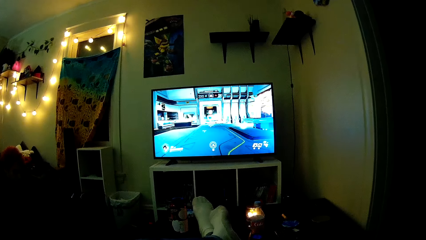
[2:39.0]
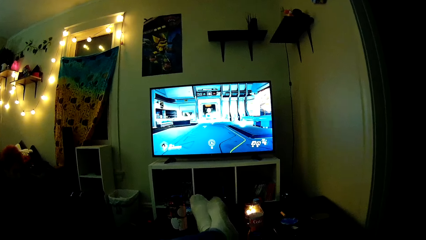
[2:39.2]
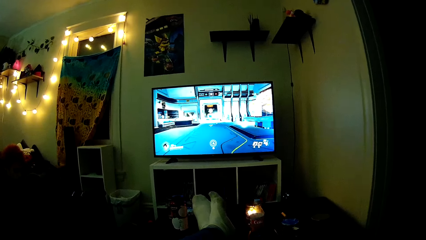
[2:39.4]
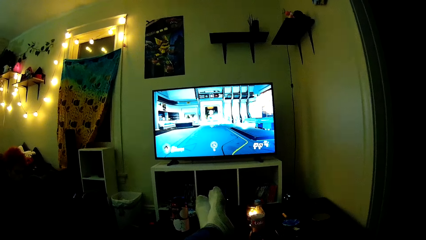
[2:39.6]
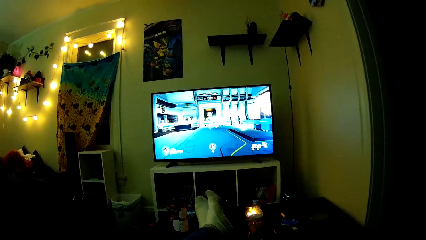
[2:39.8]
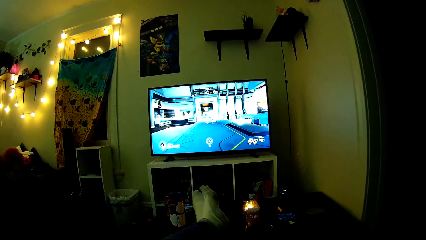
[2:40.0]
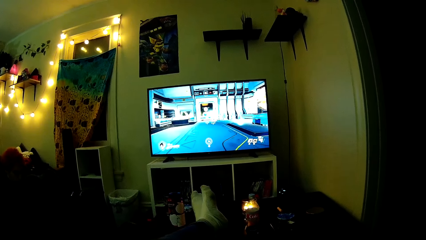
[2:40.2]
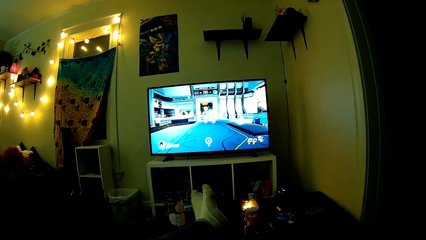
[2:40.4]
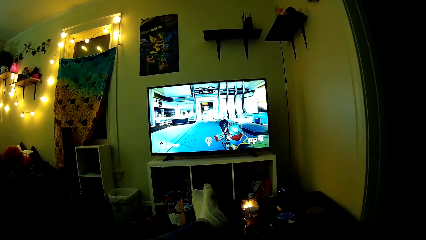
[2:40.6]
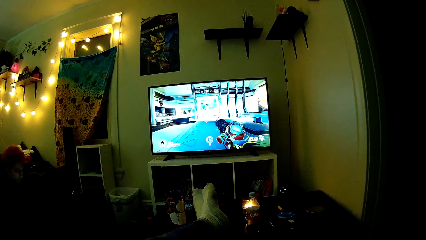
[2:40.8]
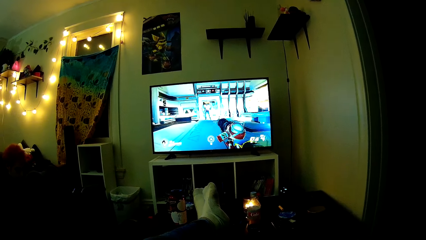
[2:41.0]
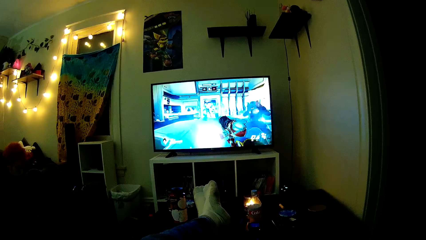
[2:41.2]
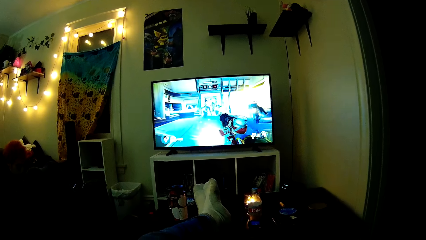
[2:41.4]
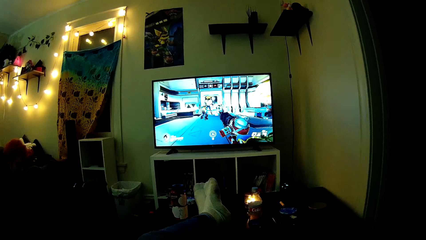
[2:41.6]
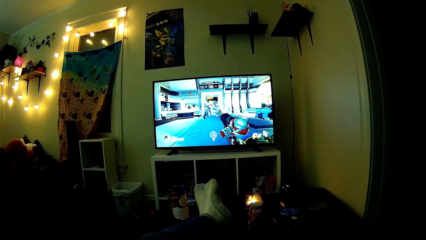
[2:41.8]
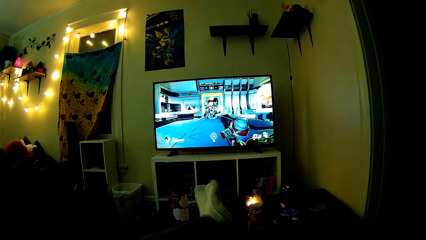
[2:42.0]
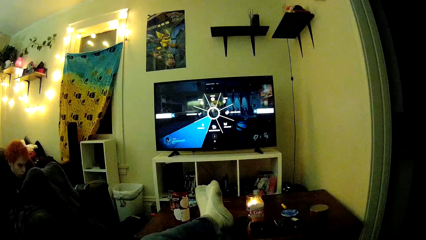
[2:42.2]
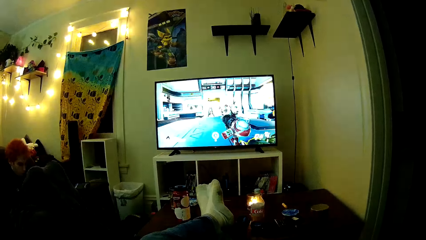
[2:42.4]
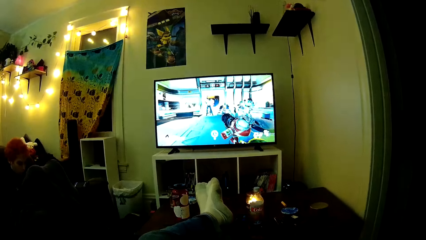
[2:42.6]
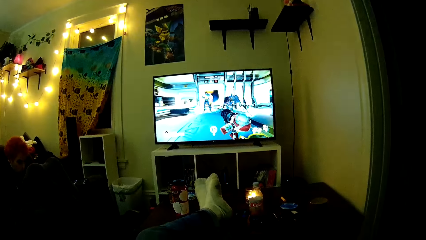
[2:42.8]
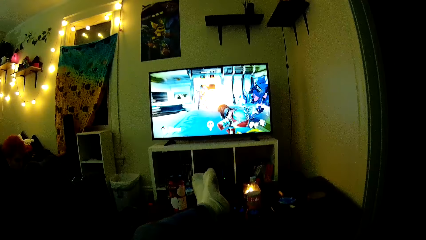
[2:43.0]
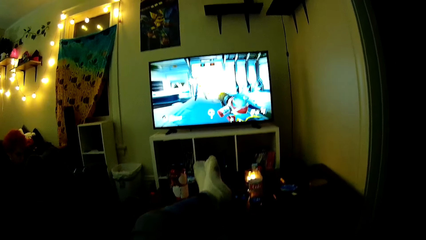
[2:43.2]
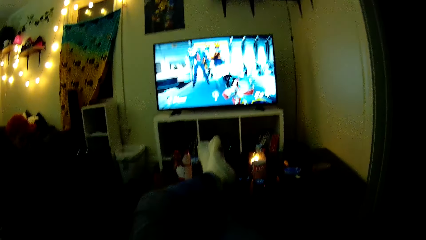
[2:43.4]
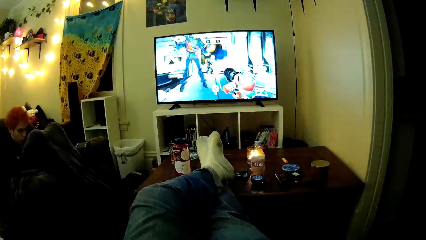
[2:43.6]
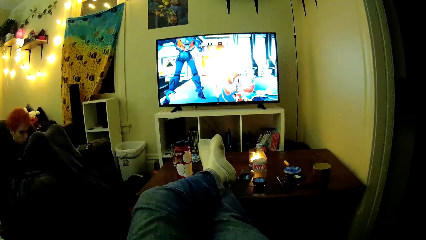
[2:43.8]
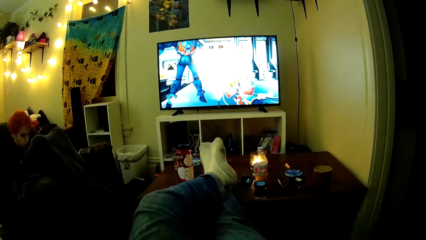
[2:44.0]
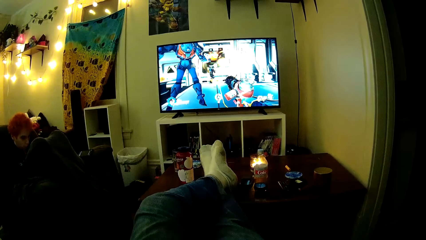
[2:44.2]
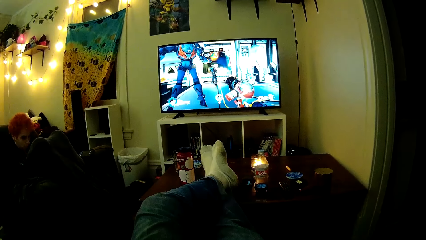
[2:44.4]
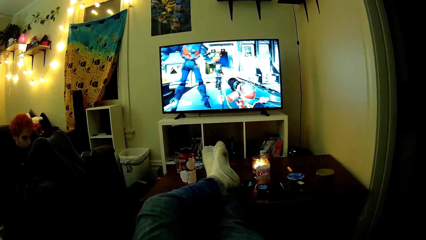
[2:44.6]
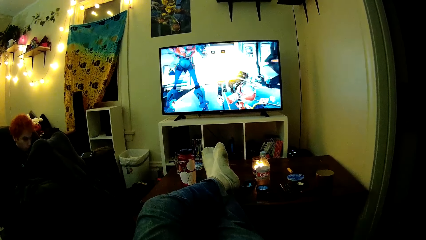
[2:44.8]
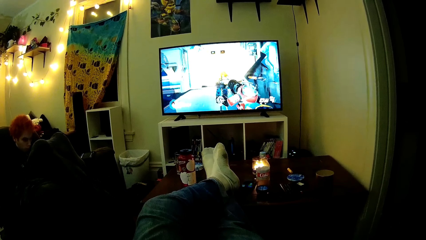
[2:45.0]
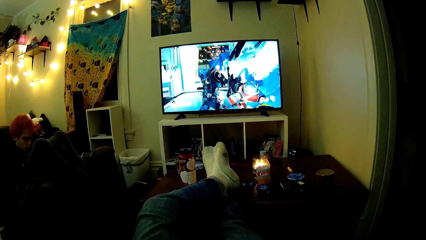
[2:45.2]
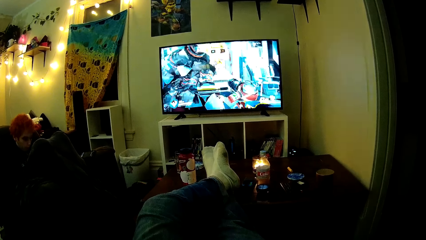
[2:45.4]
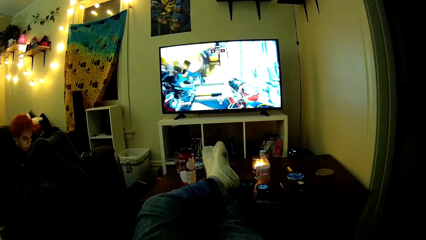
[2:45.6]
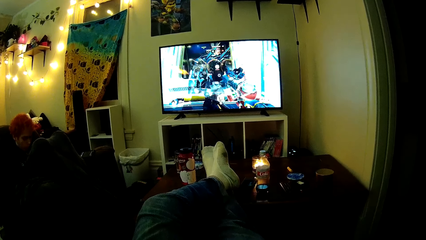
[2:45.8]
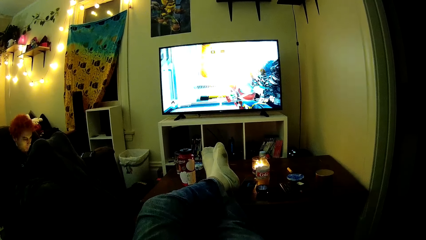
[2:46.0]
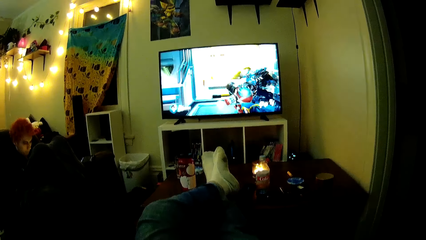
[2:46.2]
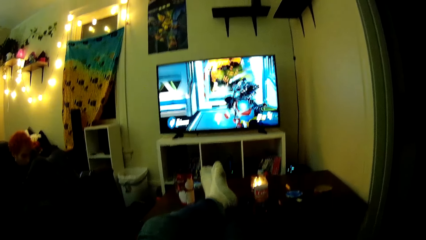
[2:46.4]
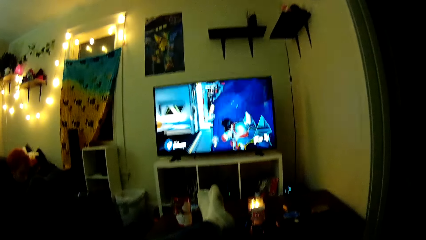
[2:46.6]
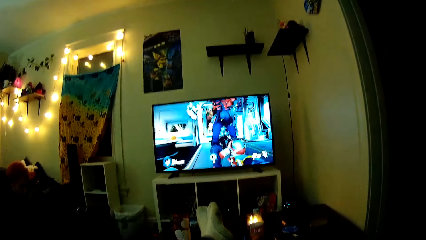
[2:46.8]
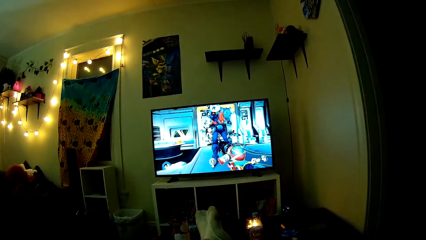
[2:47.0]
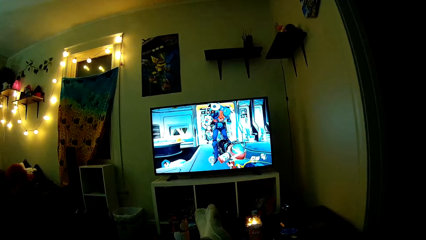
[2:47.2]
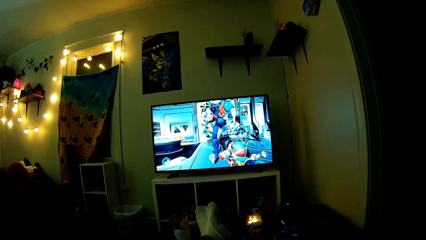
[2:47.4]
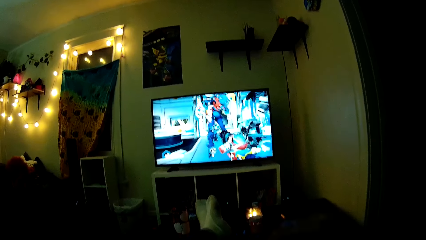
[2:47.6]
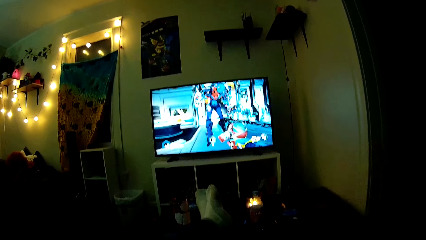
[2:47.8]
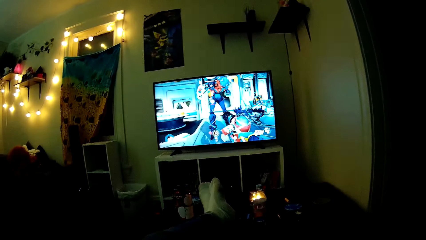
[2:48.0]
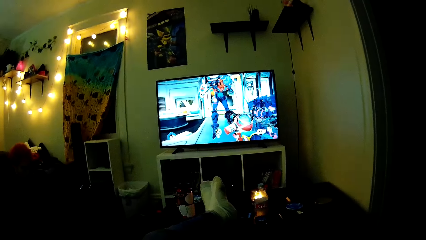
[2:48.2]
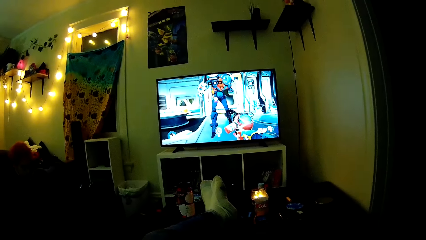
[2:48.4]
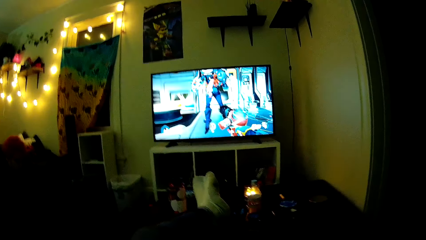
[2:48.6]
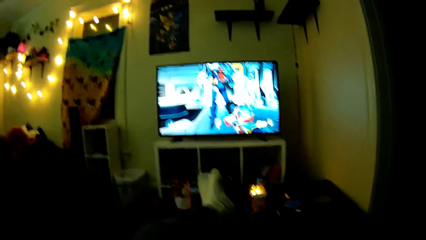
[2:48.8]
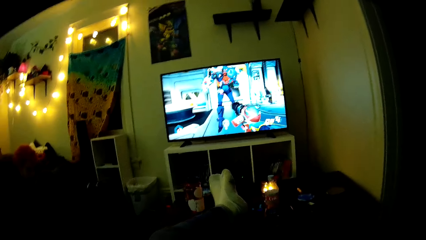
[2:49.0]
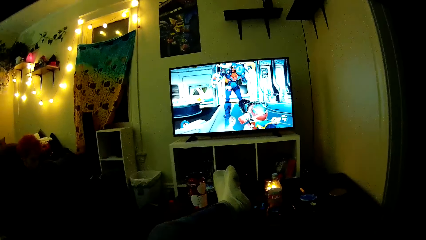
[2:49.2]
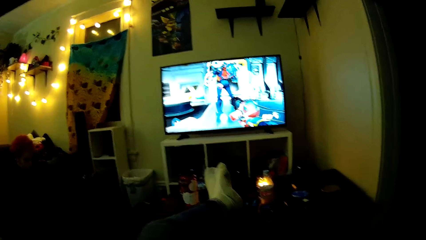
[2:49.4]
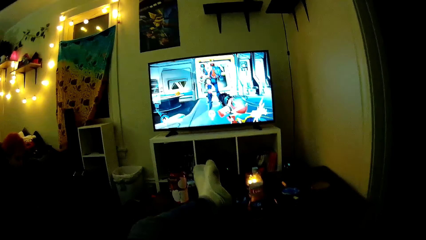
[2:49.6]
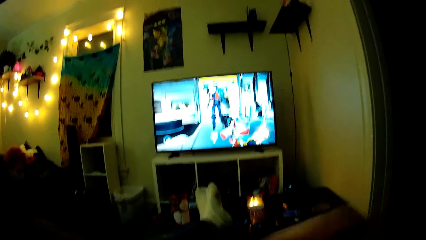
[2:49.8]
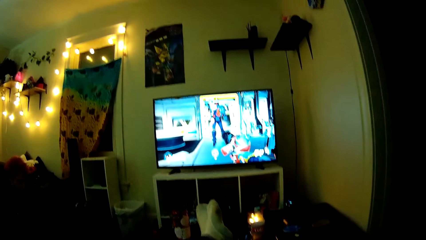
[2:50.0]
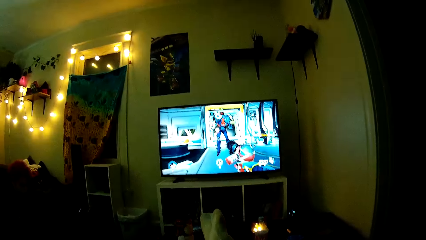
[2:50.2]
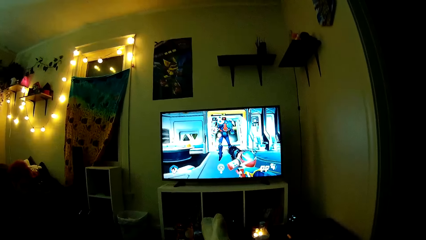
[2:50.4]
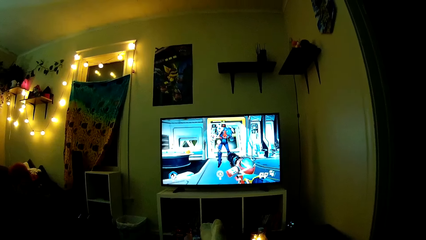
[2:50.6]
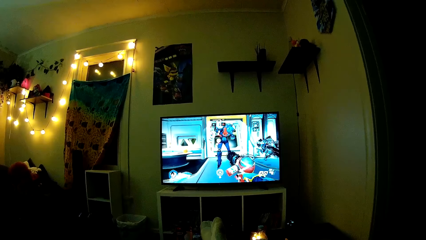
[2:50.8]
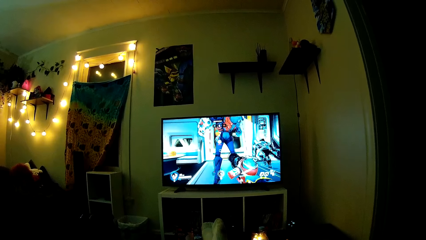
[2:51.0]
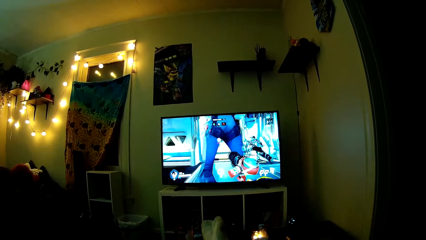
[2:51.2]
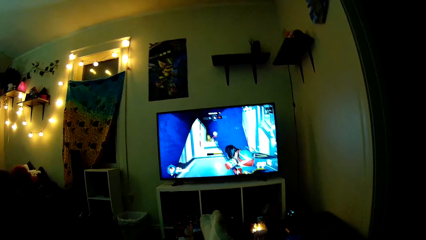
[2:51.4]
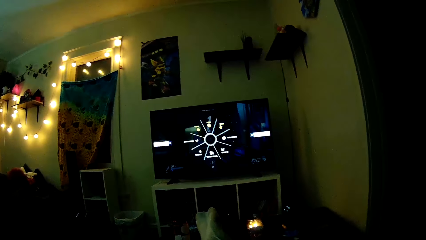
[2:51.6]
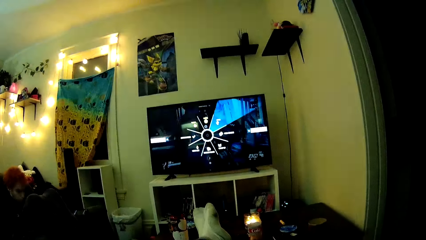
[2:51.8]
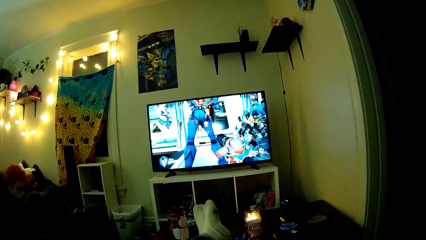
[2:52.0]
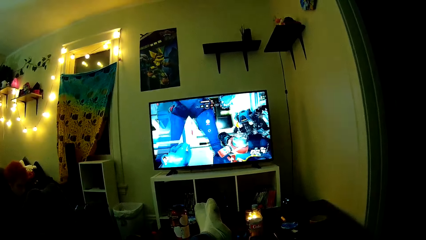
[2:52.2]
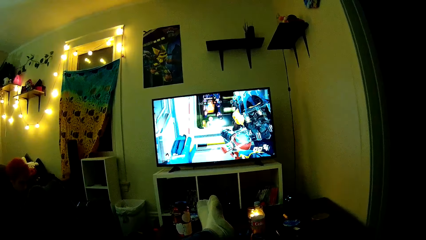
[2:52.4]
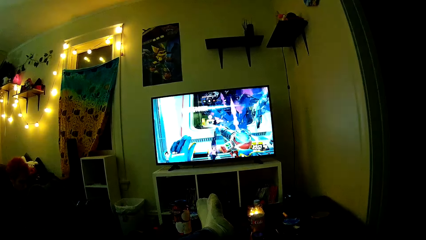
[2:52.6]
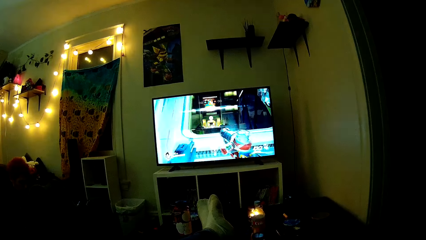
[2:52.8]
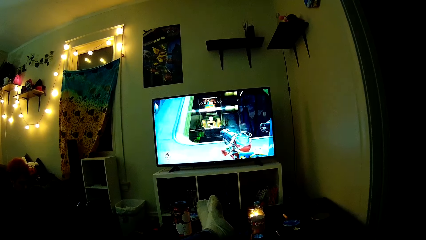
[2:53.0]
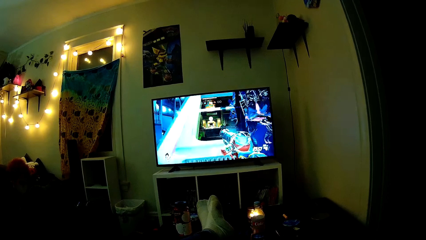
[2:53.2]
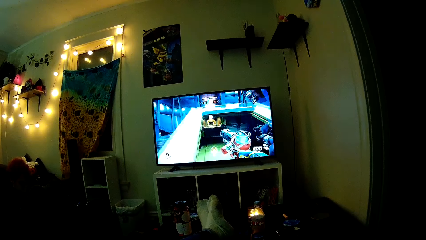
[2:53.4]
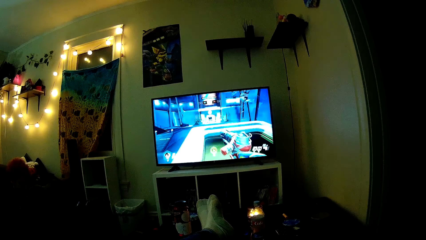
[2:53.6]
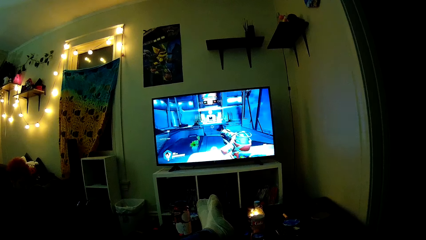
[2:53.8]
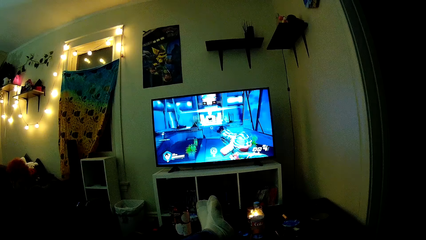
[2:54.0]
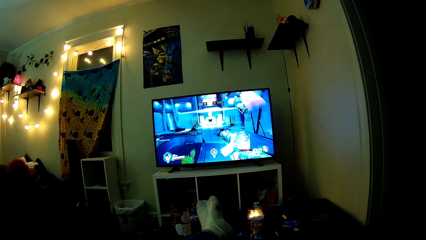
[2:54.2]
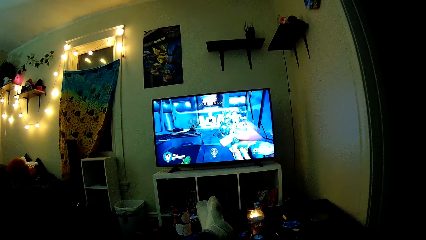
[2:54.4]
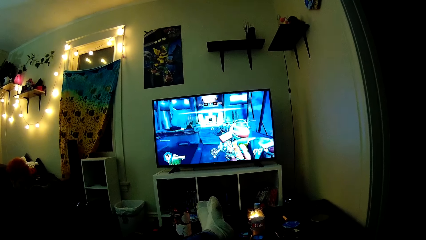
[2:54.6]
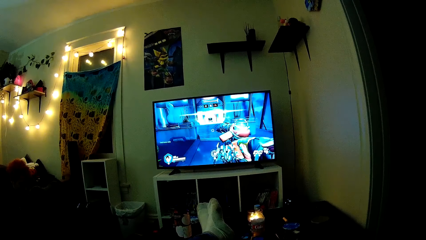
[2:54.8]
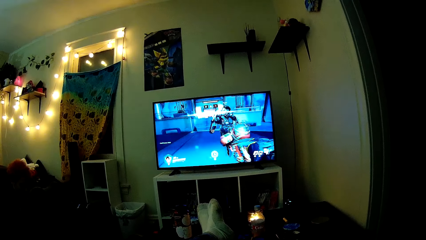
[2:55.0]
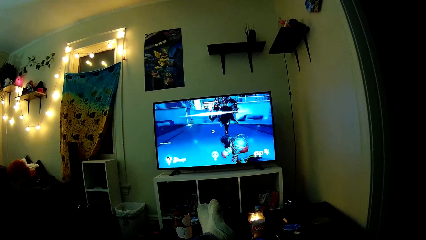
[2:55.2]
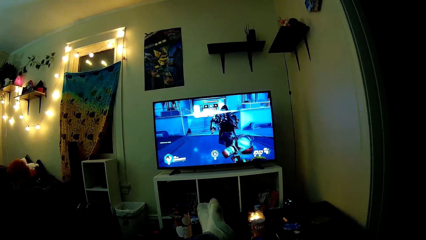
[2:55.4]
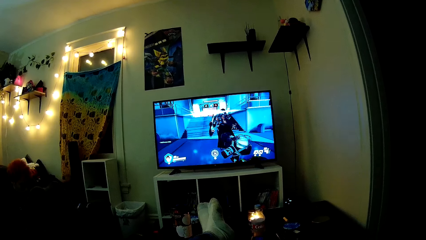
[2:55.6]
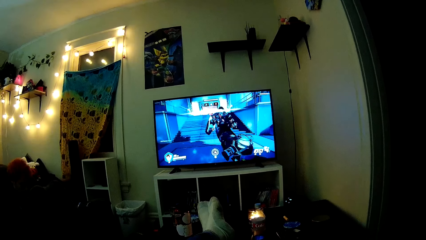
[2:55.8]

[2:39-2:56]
The camera wearer plays PlayStation TV. The man plays PlayStation TV. The camera wearer plays PS with the controller pad.
